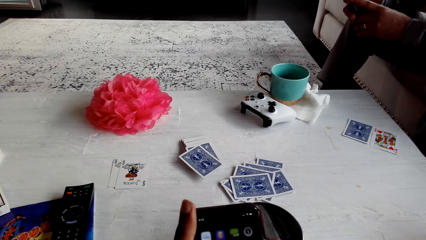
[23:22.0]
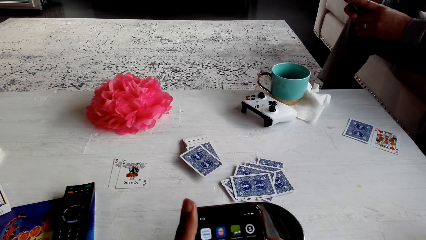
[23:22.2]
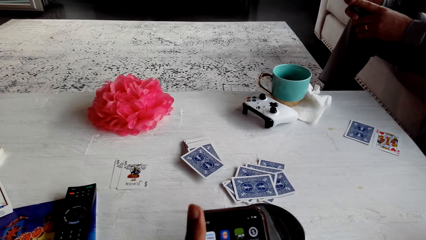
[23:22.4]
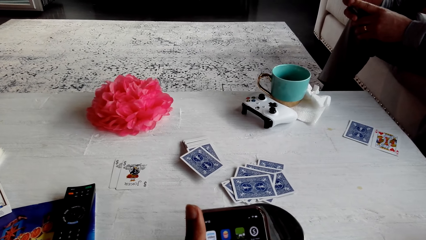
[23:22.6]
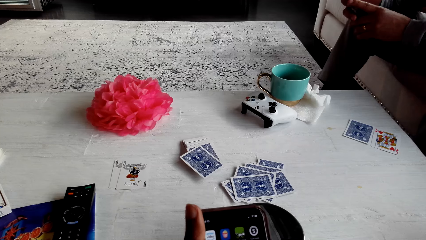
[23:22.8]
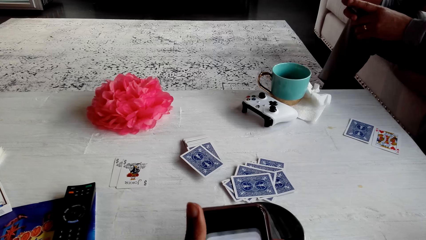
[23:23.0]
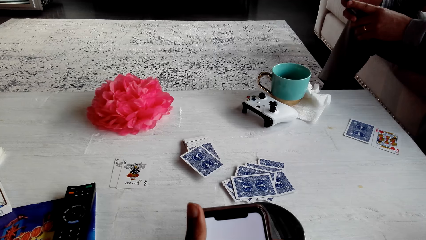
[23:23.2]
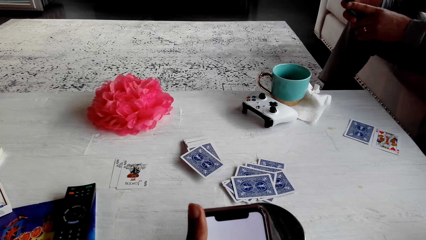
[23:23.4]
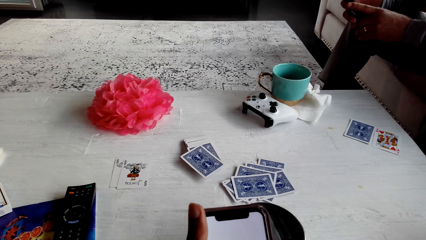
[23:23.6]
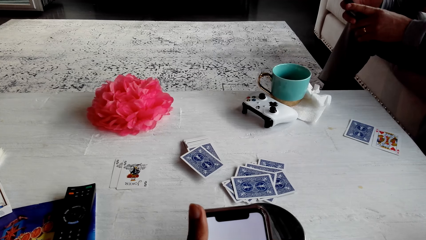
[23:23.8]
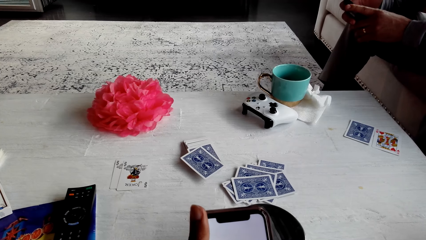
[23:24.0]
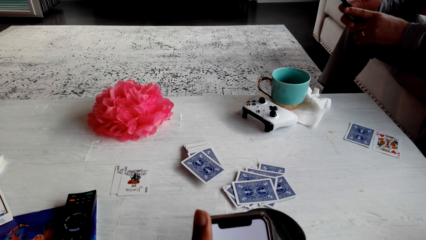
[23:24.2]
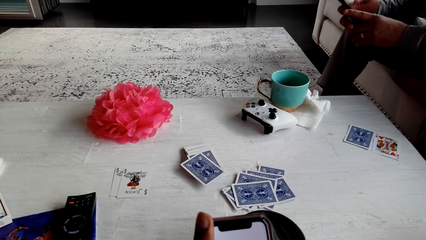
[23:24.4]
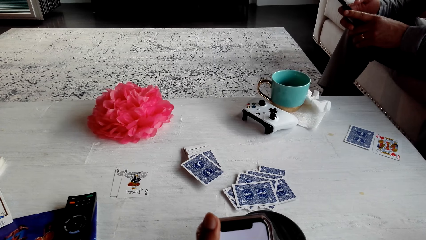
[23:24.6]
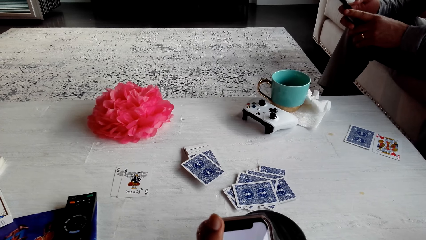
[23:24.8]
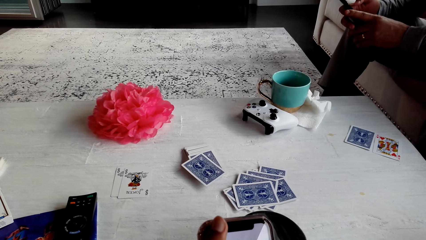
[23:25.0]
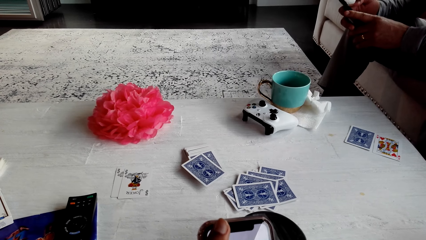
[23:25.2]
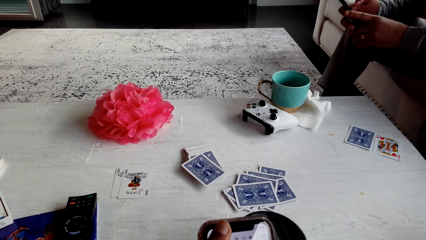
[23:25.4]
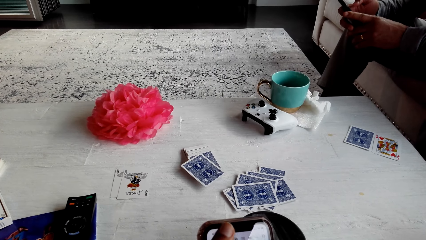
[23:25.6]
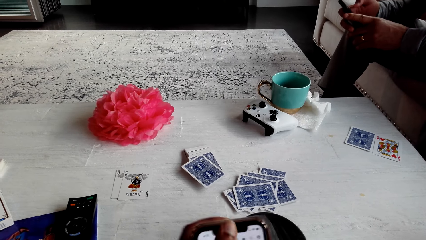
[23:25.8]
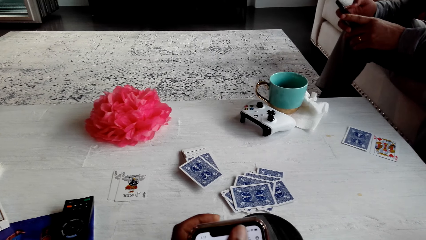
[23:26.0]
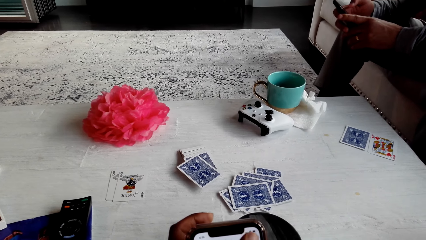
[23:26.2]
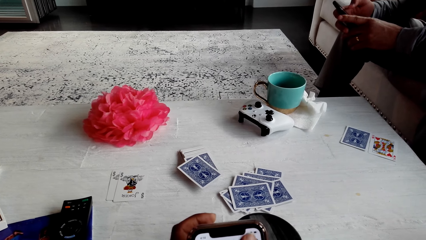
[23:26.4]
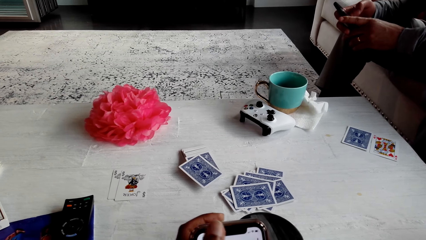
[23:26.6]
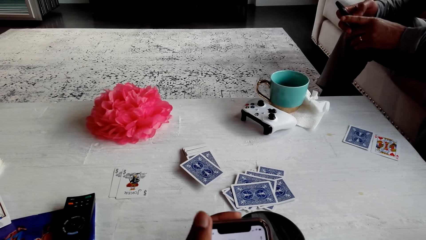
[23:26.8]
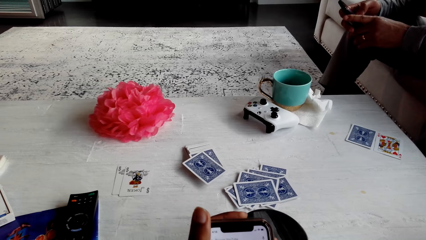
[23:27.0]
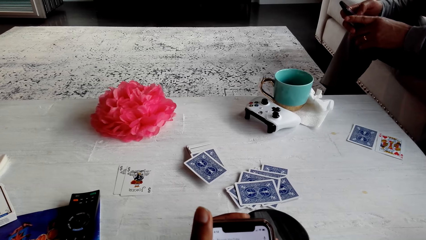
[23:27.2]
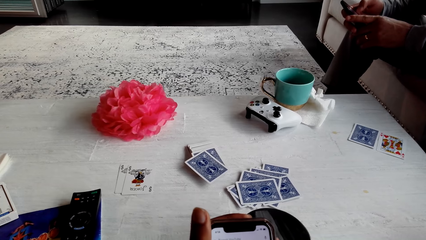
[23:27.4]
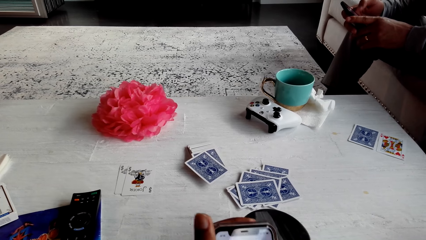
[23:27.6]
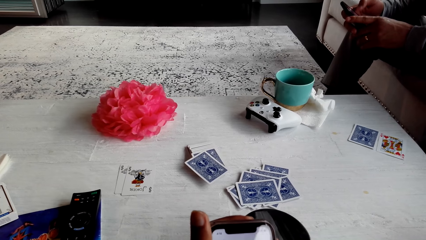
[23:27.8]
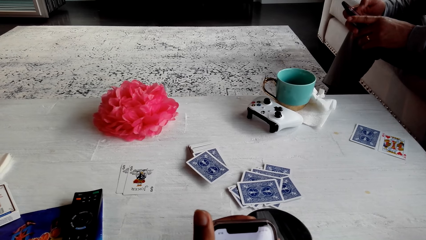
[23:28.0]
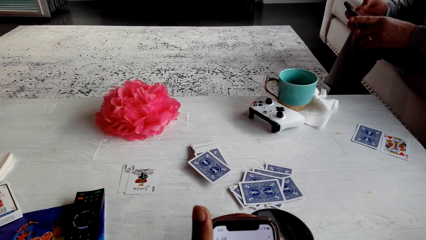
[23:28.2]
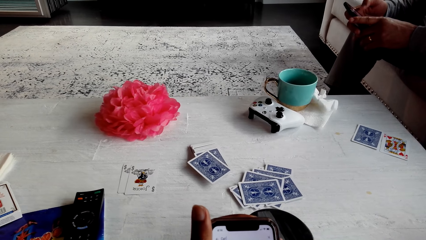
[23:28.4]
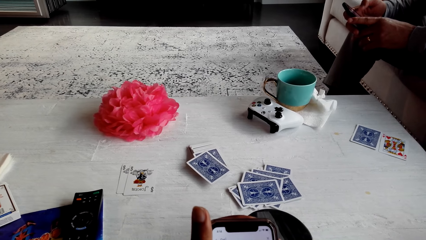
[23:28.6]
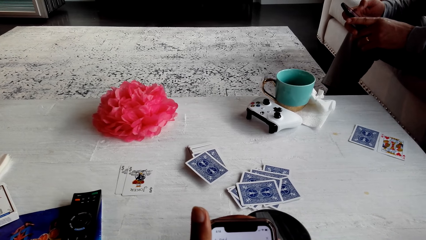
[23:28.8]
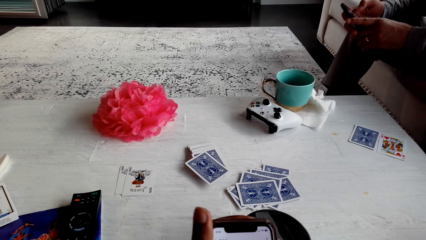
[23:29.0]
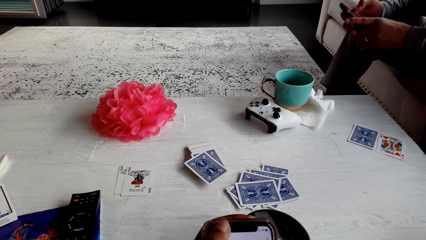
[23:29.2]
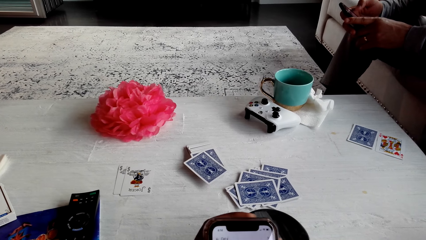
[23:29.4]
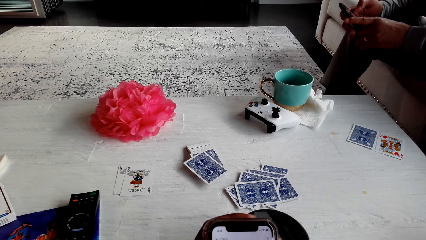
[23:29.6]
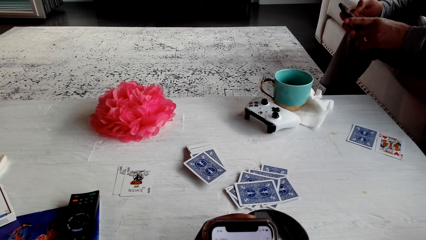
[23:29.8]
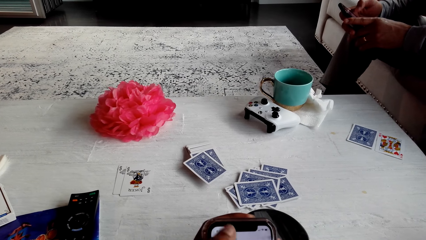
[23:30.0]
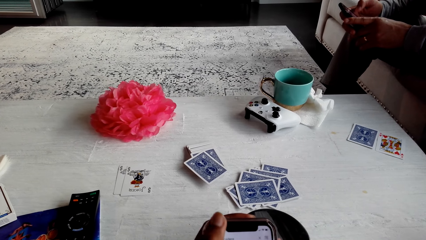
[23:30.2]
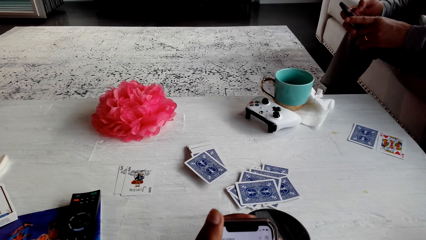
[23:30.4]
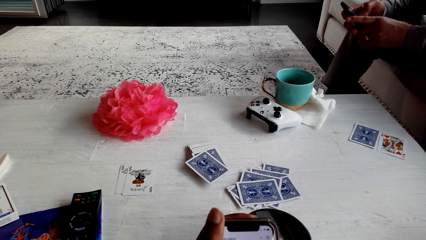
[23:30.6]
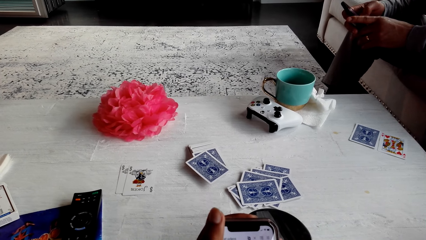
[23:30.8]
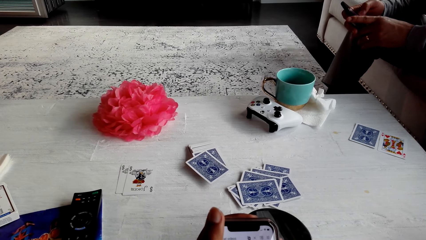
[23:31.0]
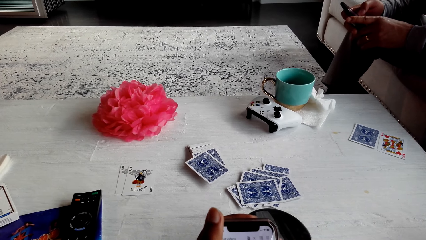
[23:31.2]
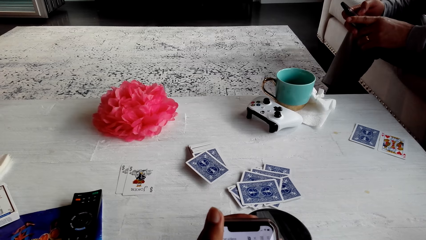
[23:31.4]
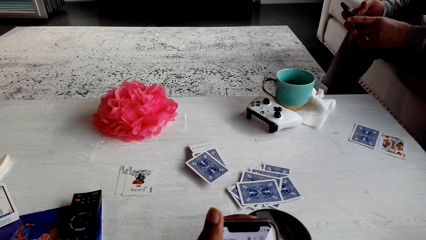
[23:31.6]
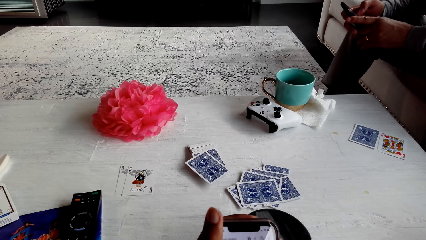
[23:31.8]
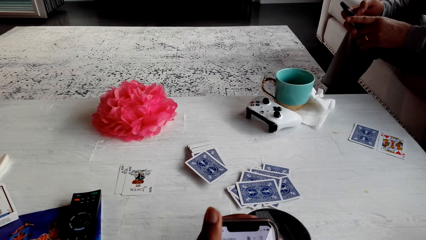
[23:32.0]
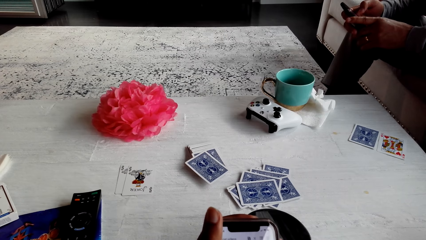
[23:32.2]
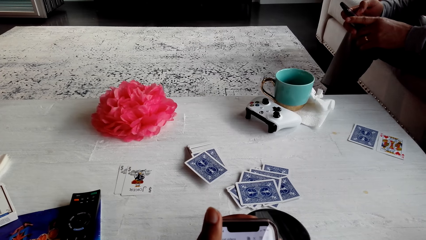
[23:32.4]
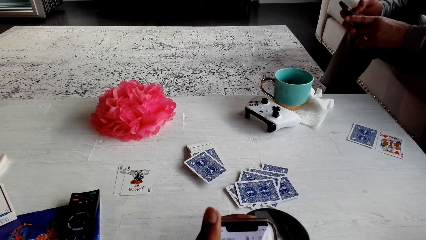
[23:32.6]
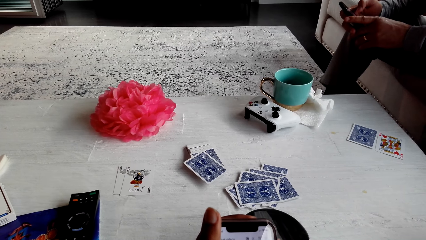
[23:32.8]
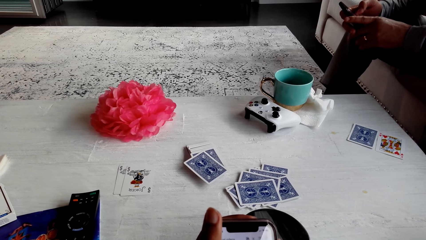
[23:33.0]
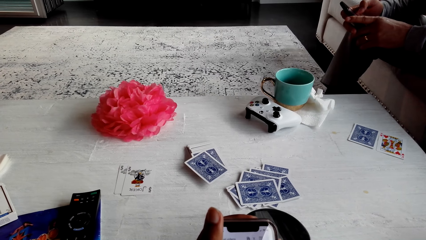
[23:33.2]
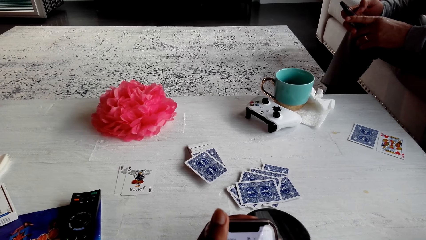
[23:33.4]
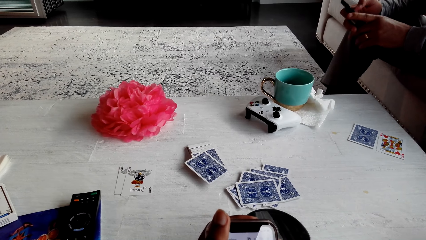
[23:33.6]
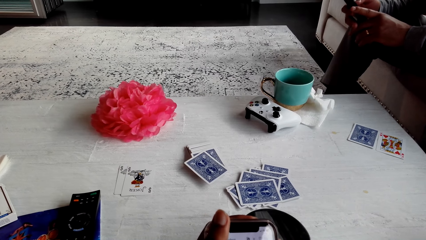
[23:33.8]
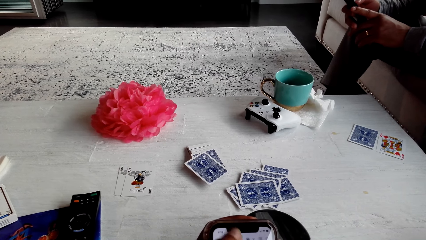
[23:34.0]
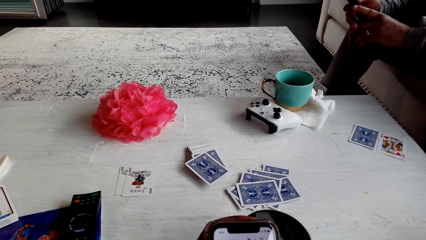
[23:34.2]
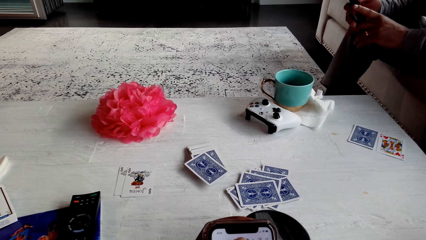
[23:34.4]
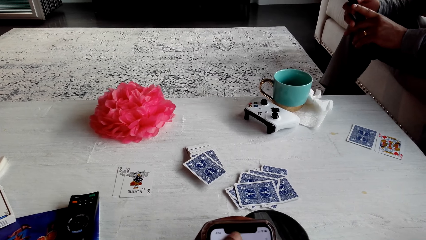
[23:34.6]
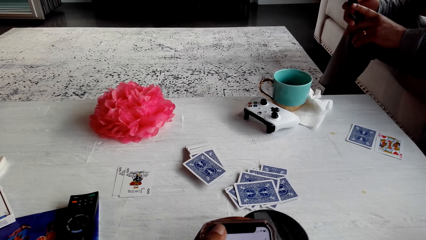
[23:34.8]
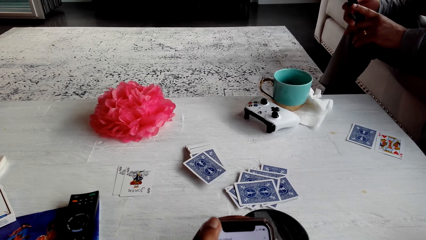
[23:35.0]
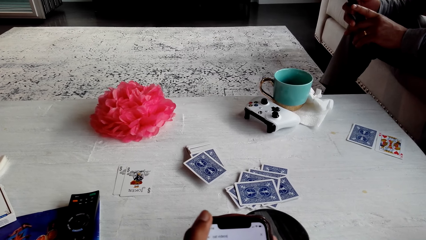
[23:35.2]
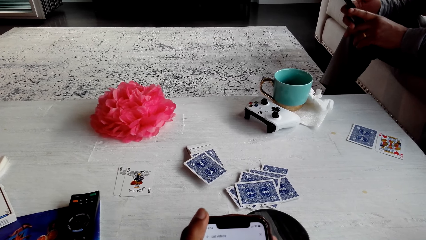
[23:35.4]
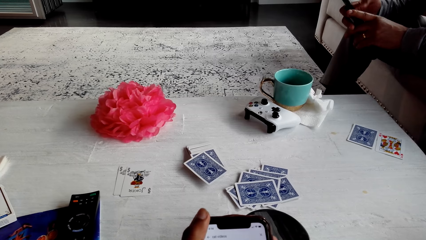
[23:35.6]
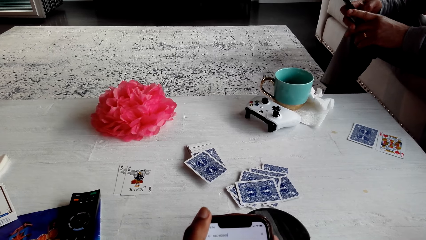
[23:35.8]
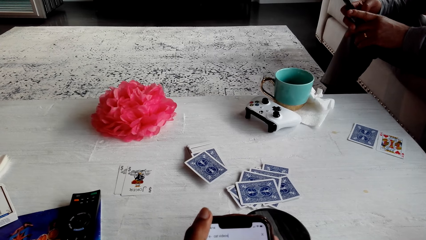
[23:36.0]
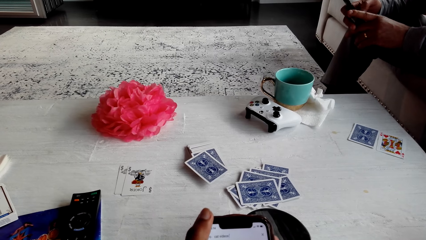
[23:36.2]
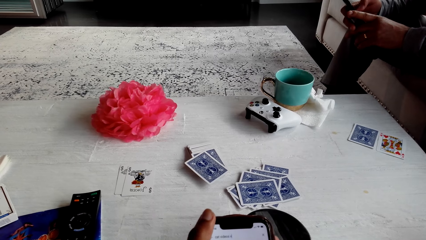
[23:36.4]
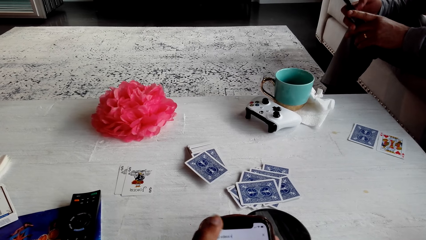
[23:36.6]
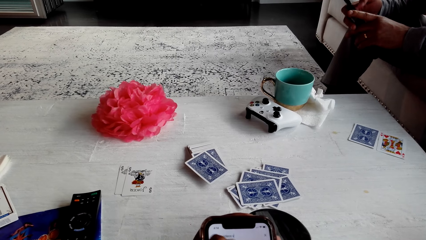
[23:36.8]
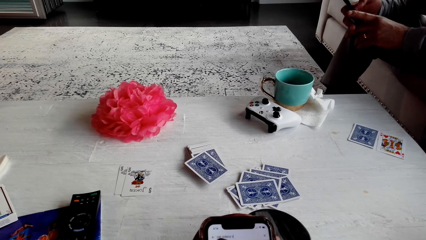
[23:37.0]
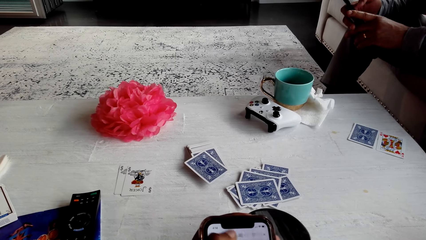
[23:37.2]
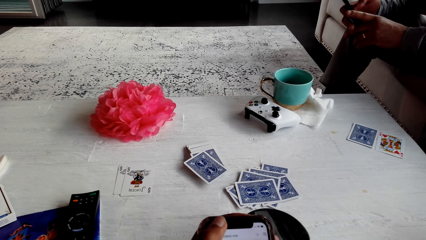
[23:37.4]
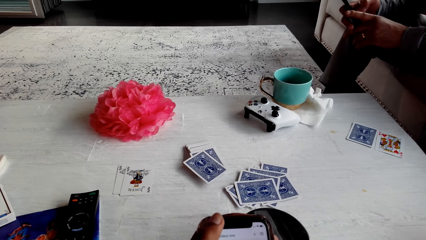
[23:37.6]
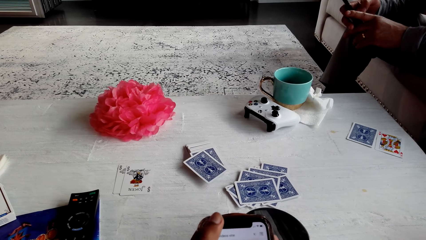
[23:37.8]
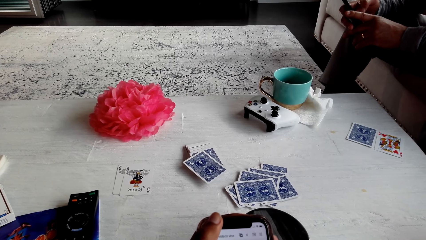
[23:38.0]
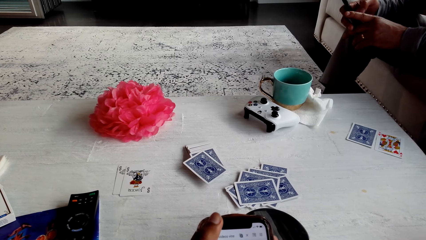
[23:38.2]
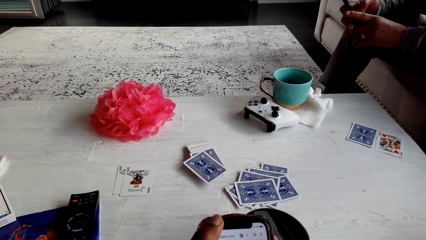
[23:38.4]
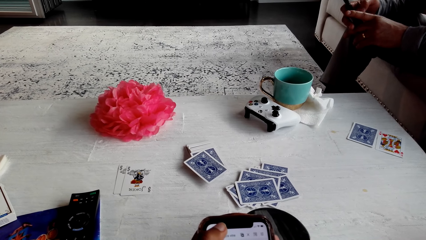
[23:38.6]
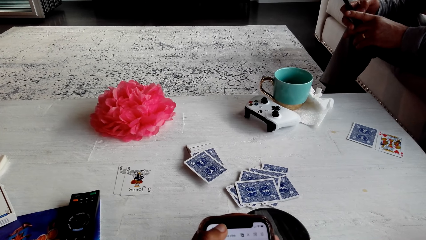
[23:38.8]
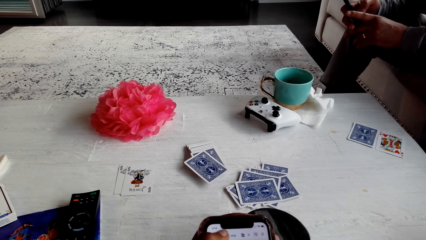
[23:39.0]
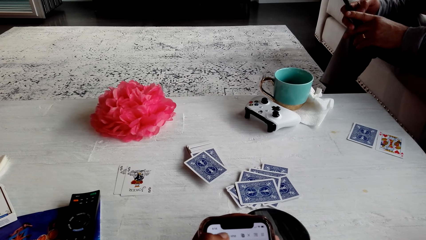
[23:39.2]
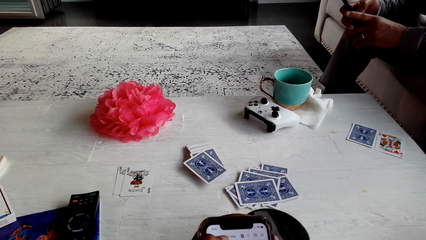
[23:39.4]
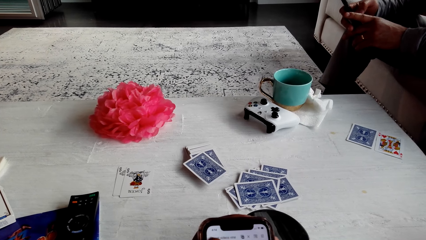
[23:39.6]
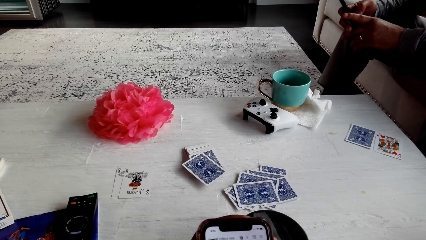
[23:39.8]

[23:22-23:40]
The camera wearer operates a phone. A man dials the phone.
